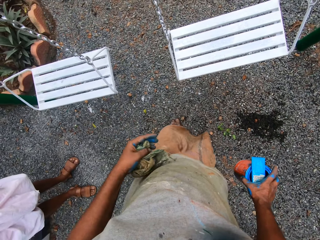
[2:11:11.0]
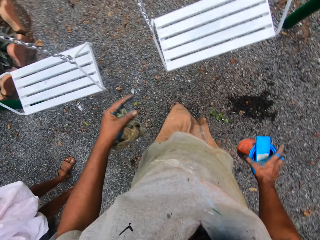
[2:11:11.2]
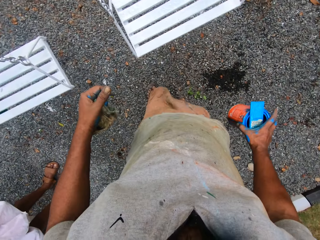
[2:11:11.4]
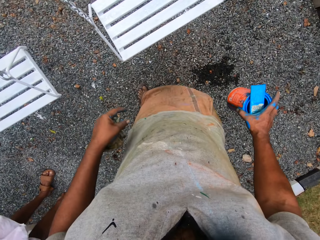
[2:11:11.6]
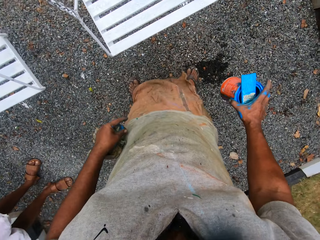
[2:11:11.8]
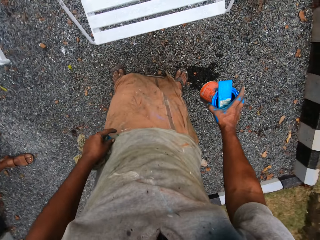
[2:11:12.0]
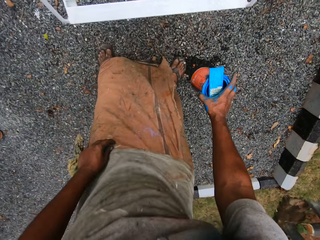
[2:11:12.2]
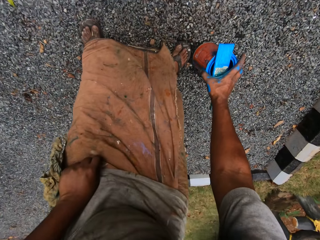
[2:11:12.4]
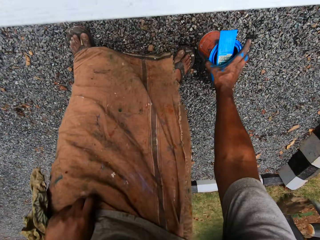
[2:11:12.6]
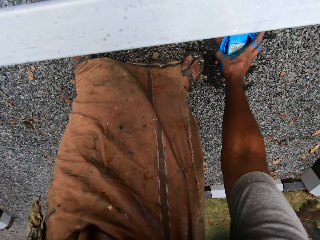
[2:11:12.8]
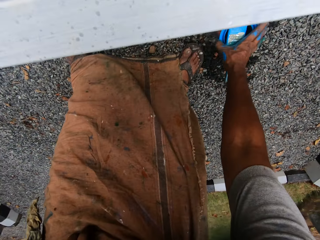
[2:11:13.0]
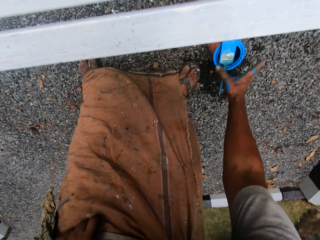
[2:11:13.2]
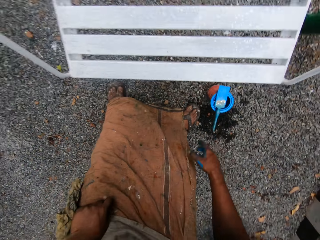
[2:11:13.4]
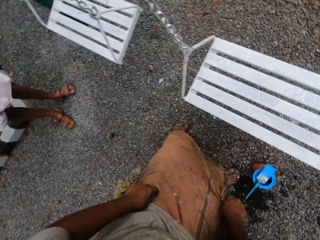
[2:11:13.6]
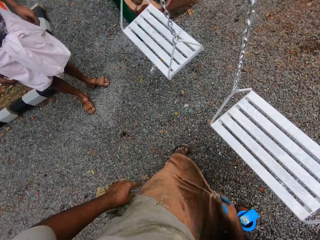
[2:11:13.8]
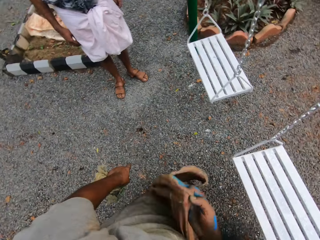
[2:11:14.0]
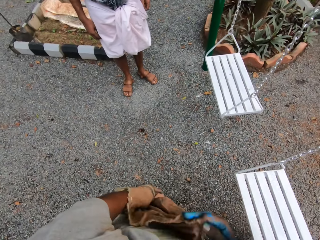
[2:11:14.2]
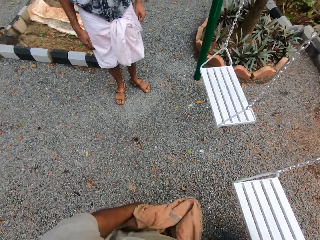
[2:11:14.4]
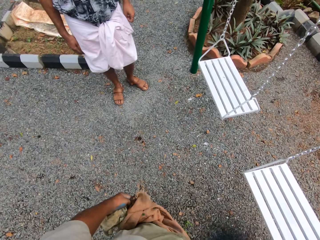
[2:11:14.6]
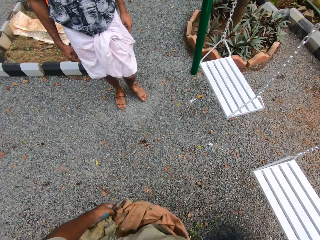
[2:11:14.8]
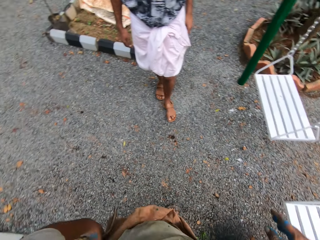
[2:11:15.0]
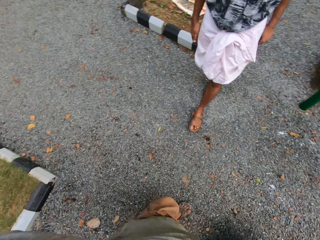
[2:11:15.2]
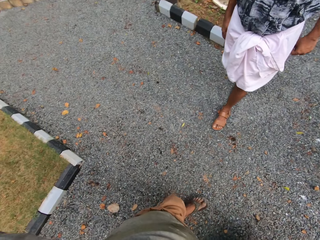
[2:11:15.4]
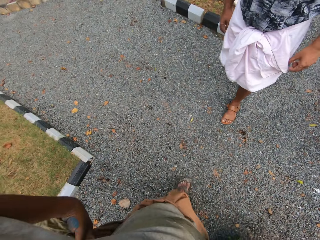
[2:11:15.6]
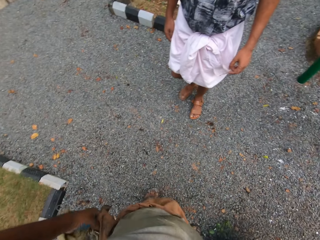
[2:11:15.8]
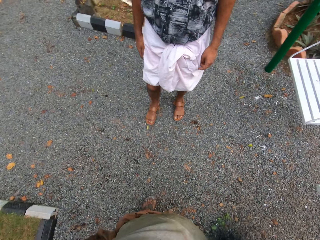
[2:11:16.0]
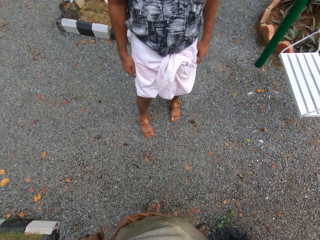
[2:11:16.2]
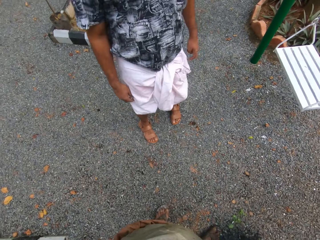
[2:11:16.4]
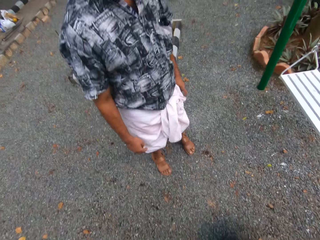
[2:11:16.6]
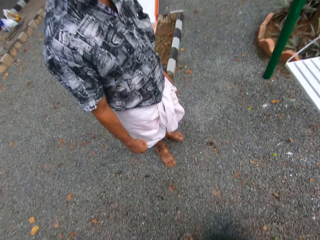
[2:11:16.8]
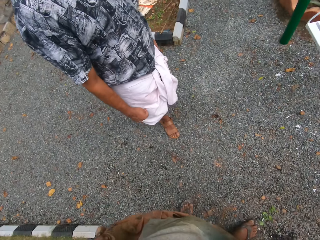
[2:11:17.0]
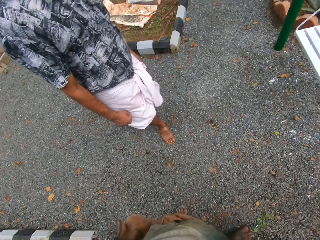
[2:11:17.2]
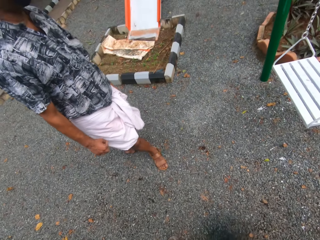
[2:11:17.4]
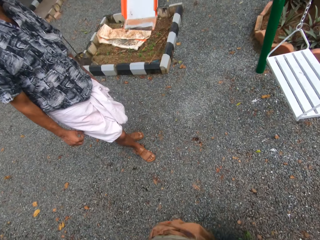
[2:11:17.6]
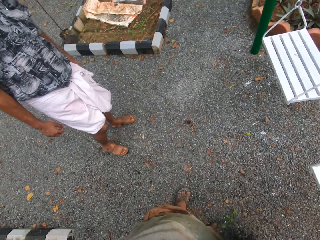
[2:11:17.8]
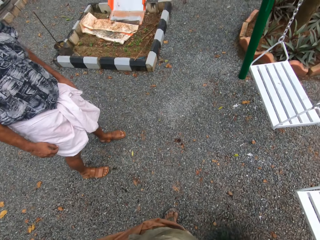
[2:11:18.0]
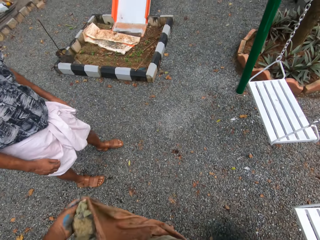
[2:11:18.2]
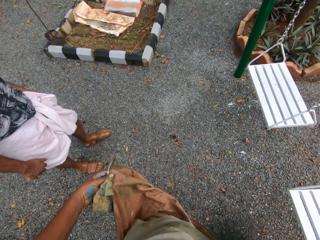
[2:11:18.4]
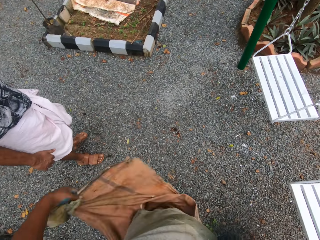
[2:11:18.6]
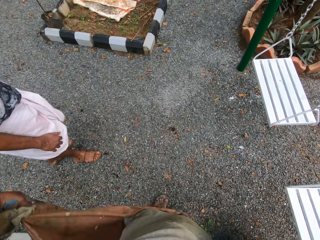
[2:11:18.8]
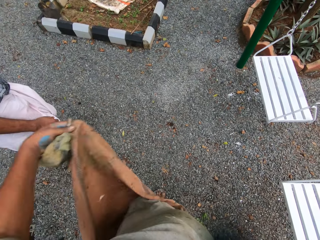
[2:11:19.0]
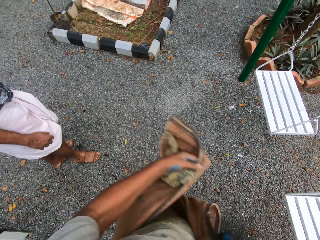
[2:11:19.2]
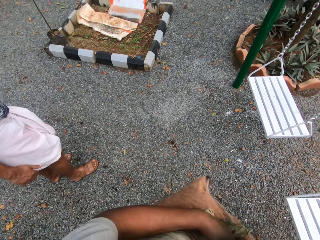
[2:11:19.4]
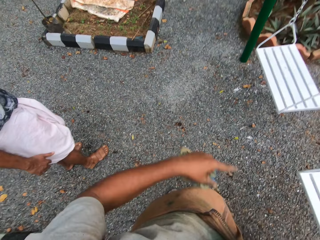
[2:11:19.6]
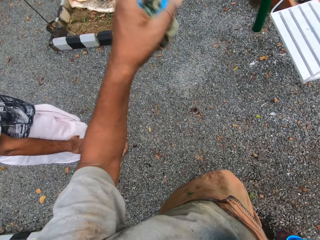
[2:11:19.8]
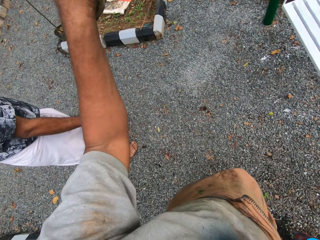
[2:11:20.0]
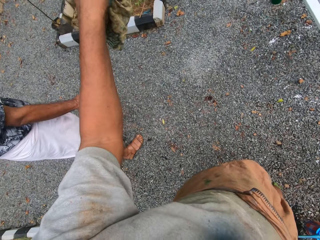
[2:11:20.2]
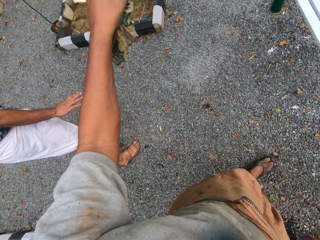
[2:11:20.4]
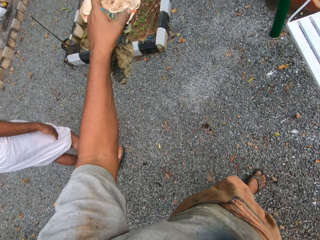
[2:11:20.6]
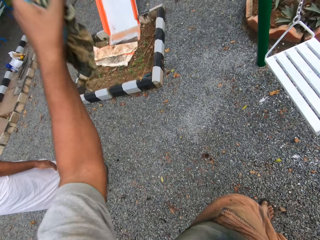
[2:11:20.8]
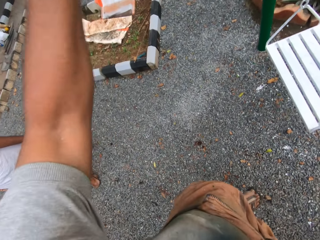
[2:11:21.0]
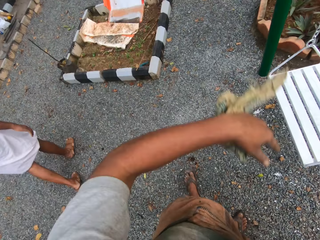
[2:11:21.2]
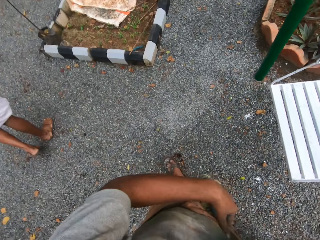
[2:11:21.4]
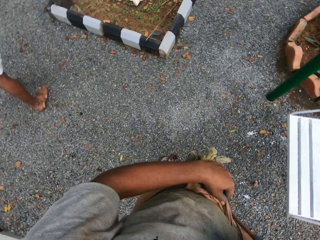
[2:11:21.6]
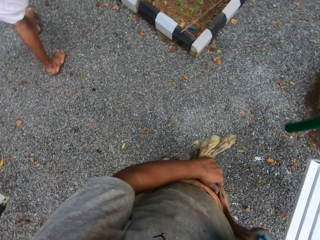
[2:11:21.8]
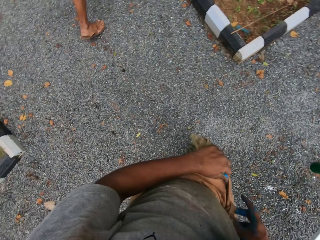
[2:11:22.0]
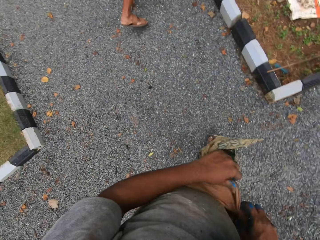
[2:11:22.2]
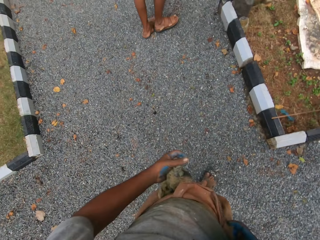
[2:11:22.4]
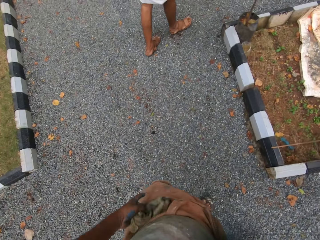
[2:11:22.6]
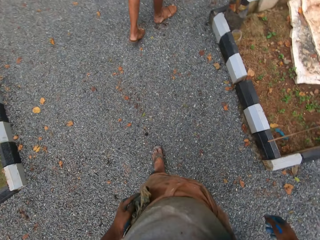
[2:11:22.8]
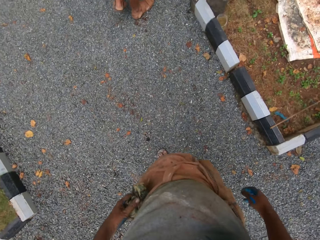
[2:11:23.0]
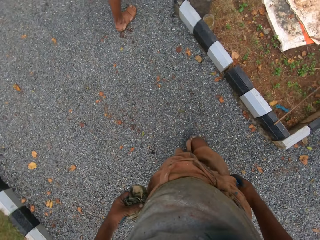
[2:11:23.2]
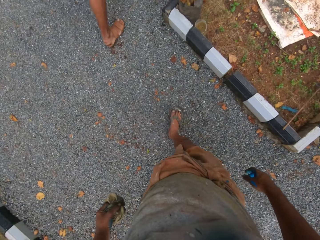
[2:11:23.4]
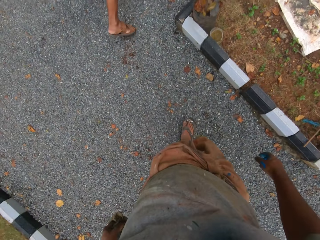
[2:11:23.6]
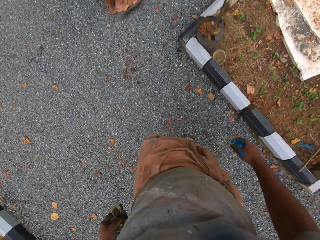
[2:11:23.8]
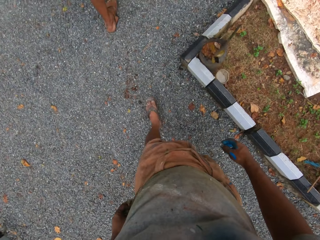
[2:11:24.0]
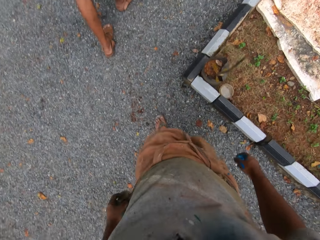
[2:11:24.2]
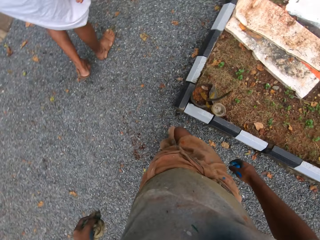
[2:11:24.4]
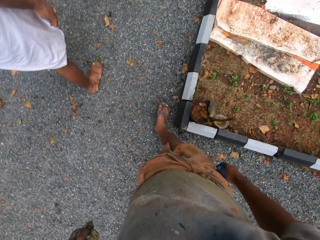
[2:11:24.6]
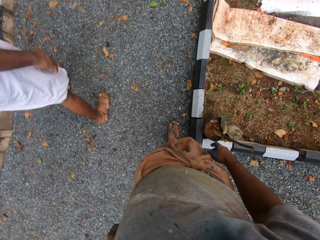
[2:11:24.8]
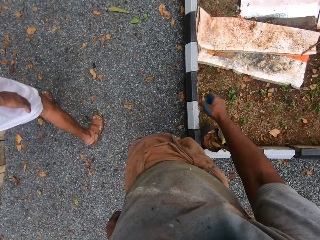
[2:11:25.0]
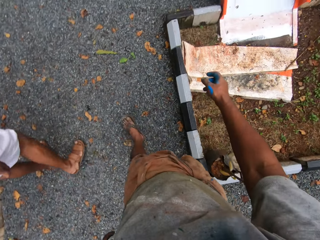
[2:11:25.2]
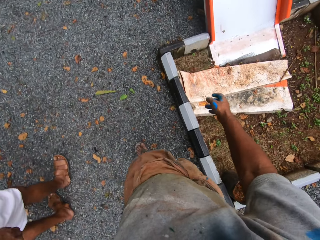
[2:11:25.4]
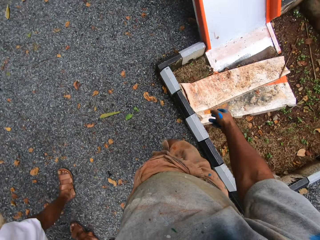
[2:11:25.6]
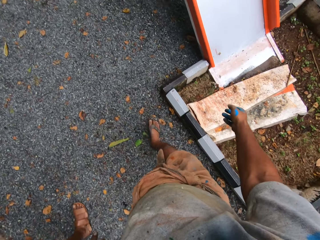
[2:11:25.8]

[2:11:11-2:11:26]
The camera wearer puts the can of blue paint on the ground with his right hand. He raises his skirt with his right hand. He raises his skirt with his left hand. He holds his skirt with his hands. He walks around.

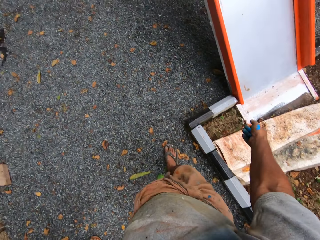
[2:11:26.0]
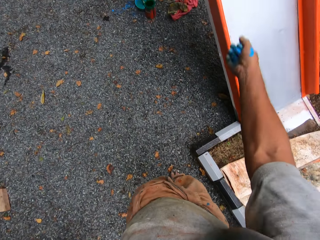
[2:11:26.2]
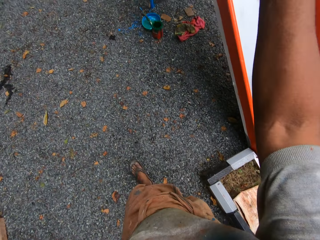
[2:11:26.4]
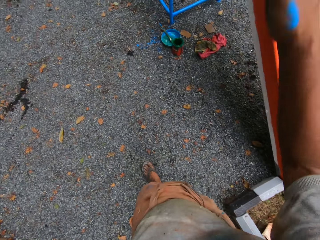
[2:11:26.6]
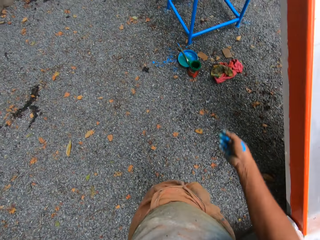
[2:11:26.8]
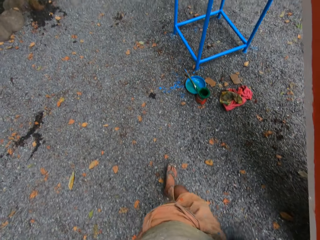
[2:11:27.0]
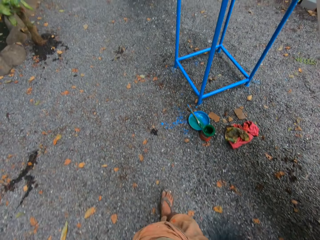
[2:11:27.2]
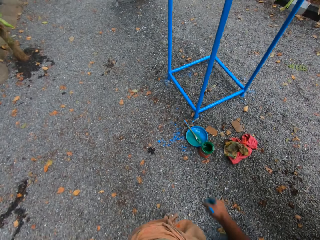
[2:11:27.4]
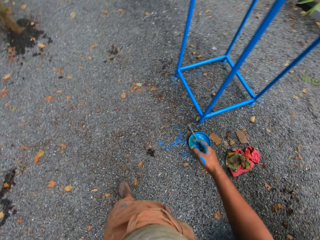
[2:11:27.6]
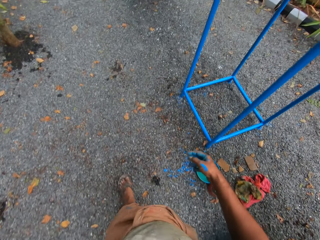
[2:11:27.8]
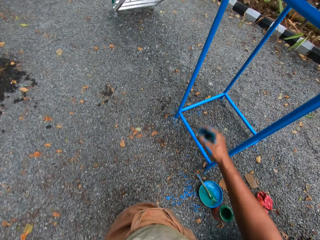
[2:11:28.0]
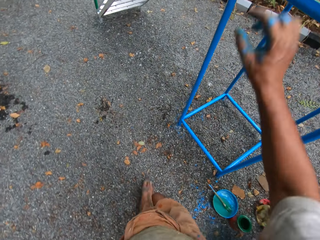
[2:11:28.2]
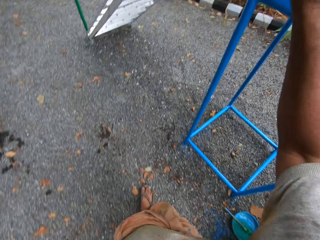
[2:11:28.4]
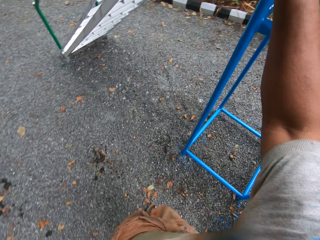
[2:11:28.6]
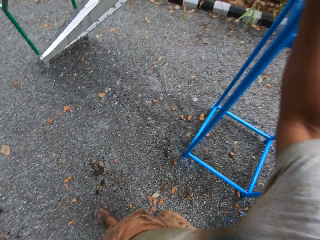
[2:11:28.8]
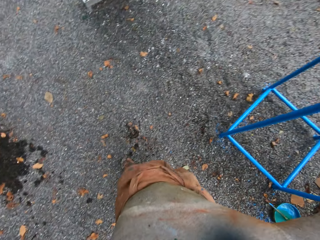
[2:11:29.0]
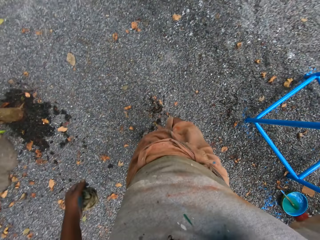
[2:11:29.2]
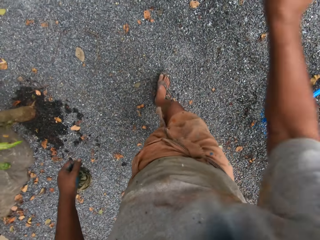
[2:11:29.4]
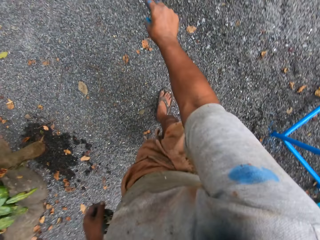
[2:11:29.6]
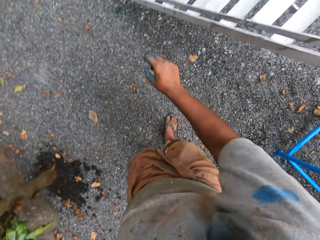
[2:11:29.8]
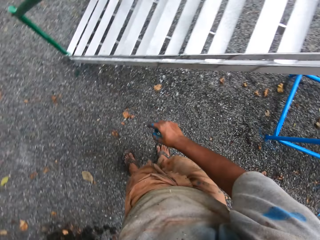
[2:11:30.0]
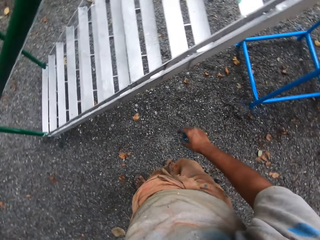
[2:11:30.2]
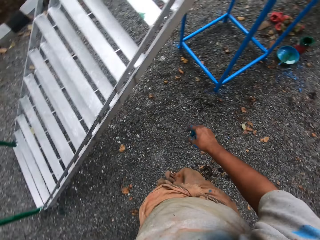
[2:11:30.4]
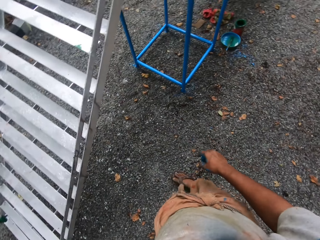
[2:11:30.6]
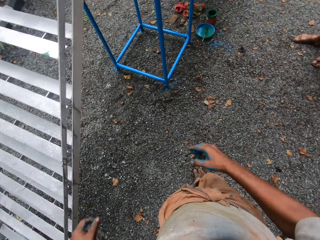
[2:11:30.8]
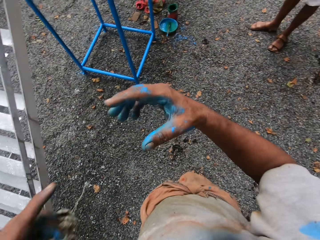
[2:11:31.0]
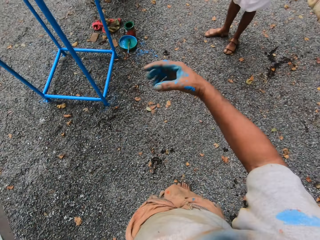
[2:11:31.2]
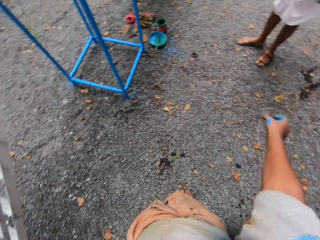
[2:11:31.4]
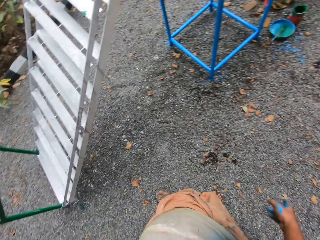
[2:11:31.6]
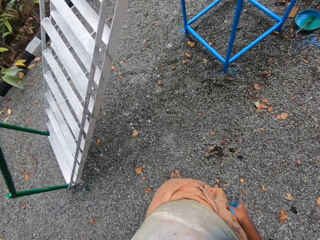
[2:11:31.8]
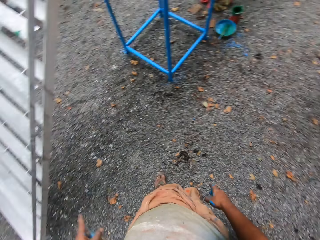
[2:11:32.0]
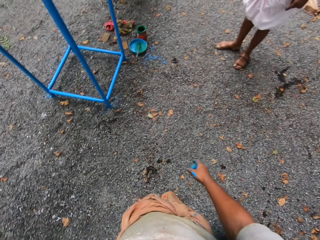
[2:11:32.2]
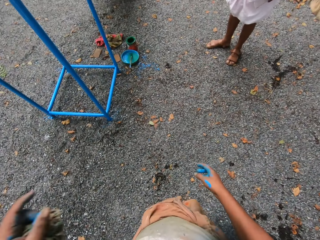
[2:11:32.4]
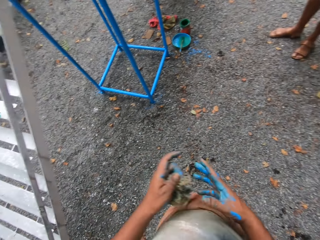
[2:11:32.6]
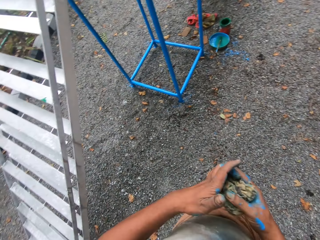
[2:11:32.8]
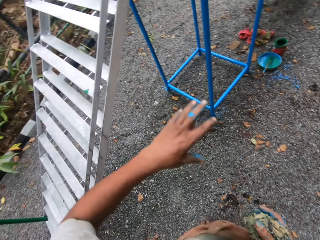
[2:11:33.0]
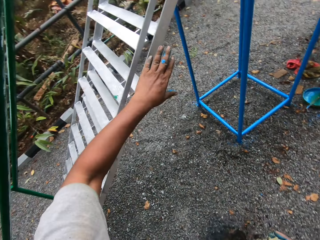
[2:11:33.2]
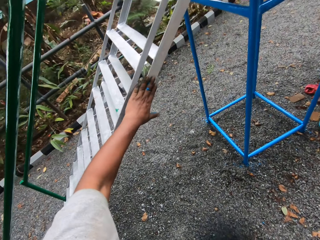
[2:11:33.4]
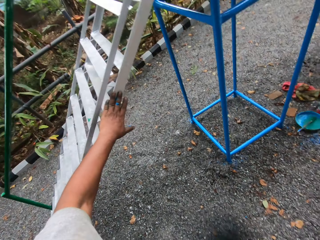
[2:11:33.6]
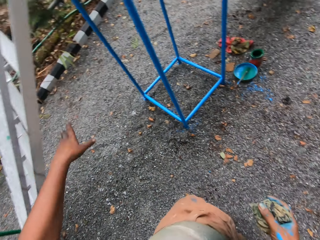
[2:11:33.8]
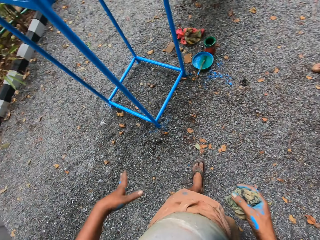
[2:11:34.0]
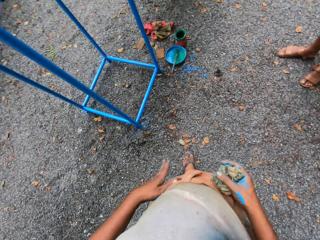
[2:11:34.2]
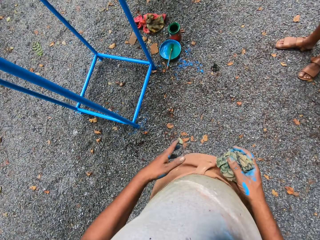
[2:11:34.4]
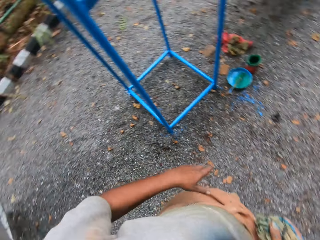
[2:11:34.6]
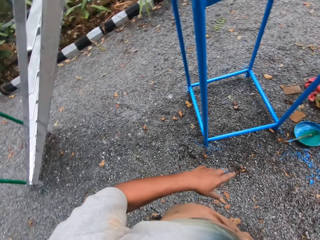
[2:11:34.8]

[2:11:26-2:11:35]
The camera wearer talks to a man. He passes the cloth from his left hand to his right hand. He touches the side of the slide with his left hand.
